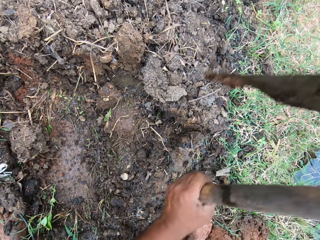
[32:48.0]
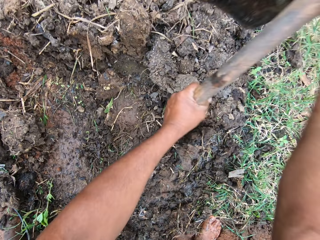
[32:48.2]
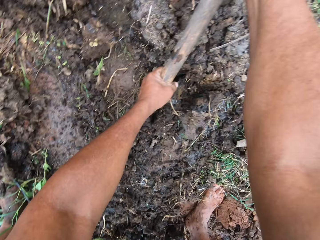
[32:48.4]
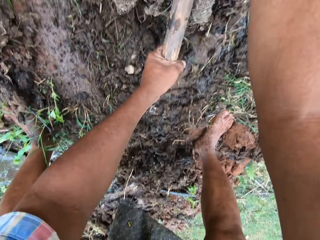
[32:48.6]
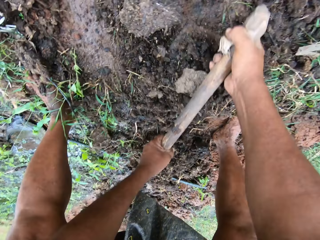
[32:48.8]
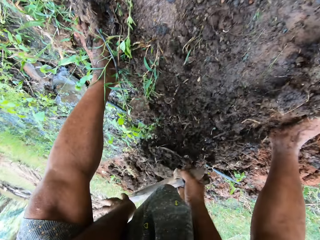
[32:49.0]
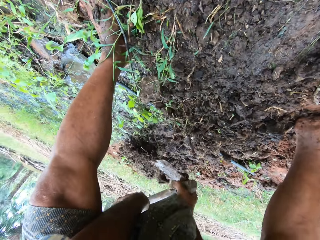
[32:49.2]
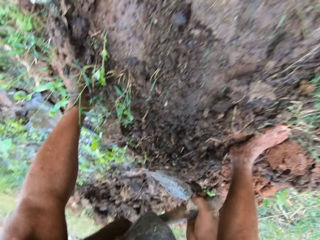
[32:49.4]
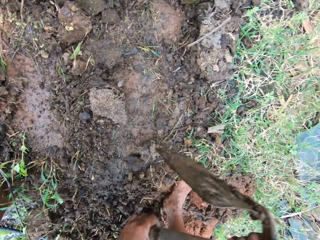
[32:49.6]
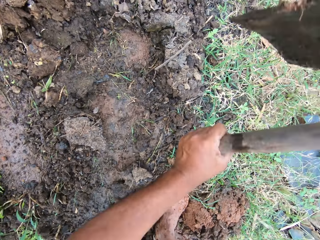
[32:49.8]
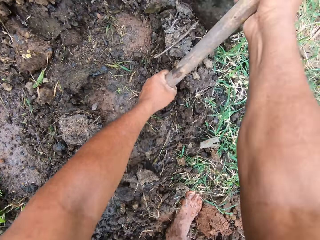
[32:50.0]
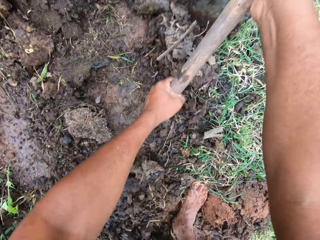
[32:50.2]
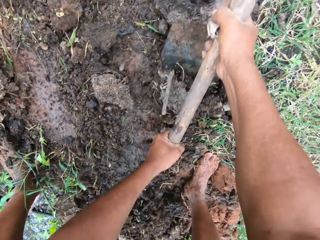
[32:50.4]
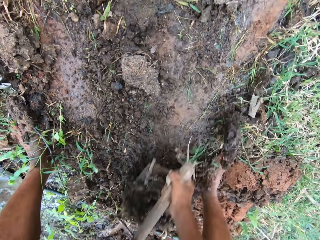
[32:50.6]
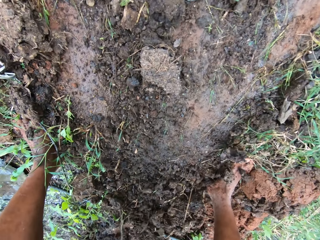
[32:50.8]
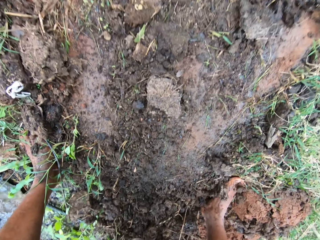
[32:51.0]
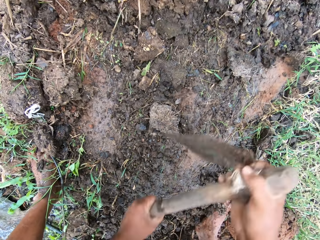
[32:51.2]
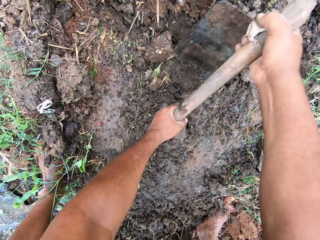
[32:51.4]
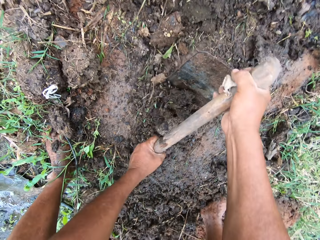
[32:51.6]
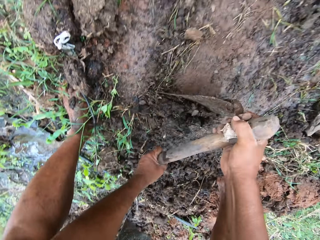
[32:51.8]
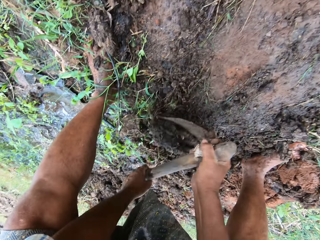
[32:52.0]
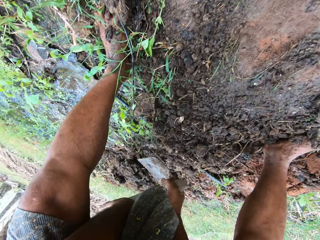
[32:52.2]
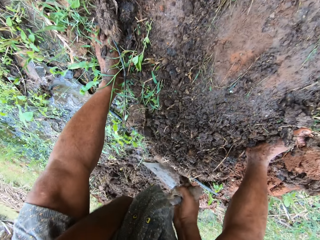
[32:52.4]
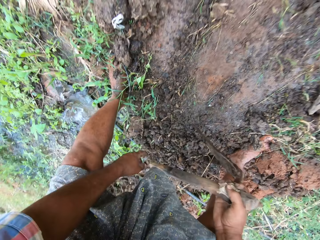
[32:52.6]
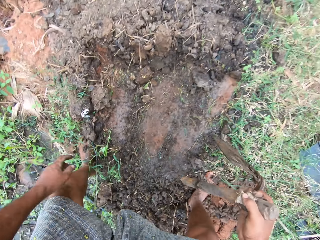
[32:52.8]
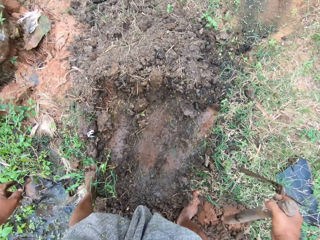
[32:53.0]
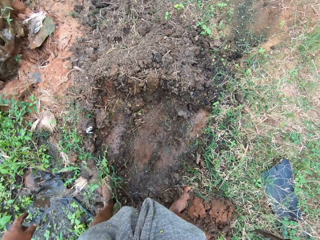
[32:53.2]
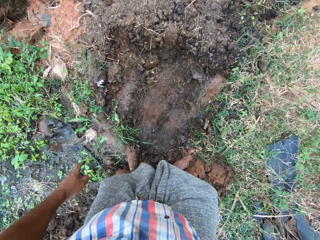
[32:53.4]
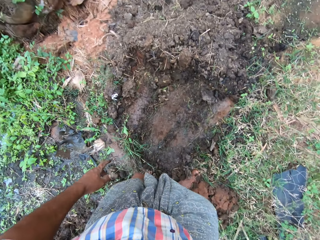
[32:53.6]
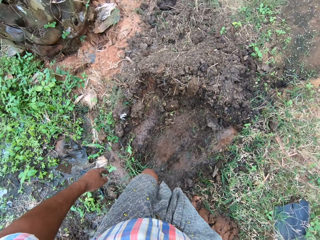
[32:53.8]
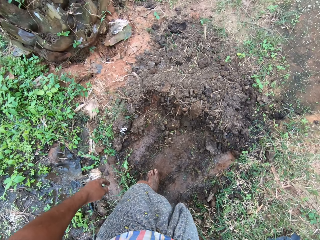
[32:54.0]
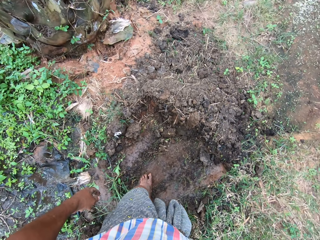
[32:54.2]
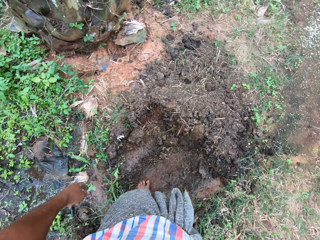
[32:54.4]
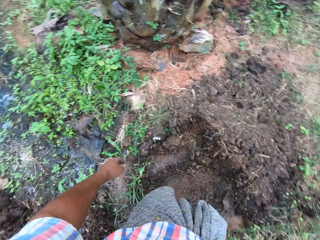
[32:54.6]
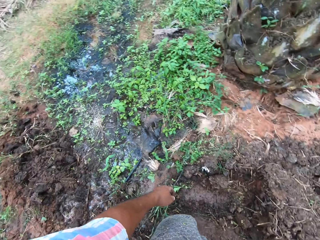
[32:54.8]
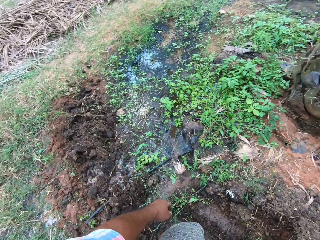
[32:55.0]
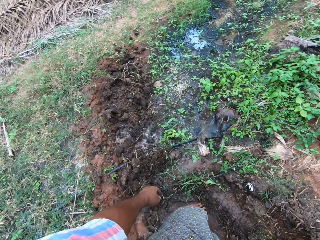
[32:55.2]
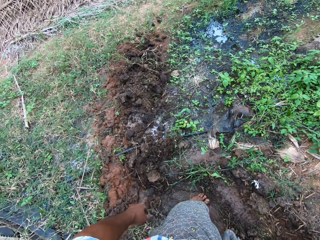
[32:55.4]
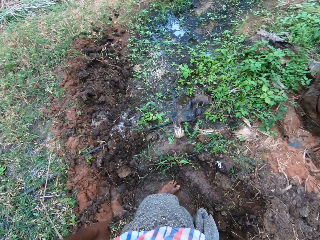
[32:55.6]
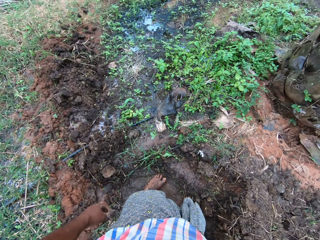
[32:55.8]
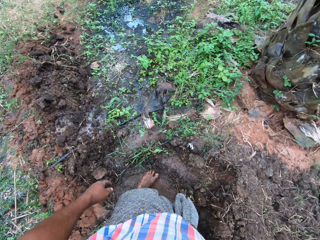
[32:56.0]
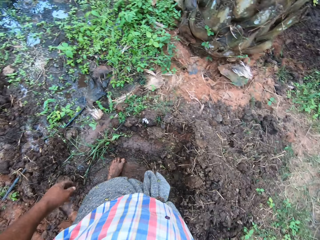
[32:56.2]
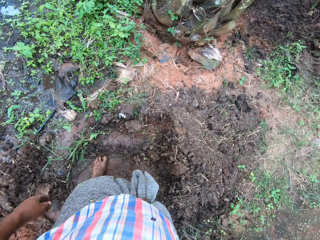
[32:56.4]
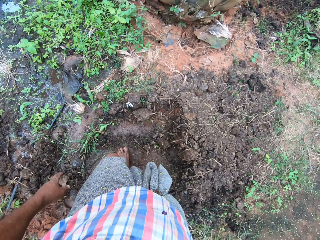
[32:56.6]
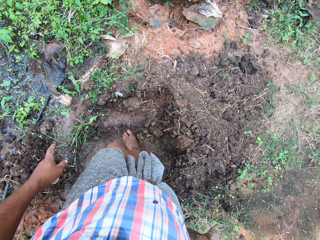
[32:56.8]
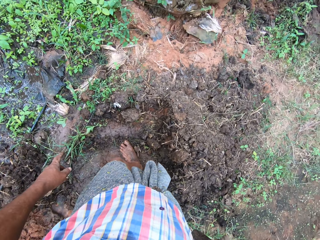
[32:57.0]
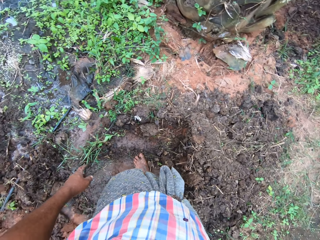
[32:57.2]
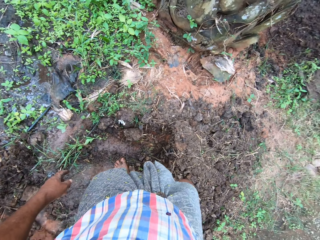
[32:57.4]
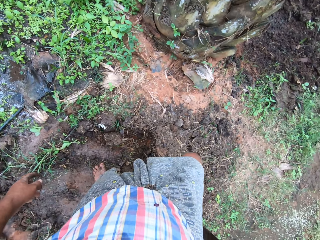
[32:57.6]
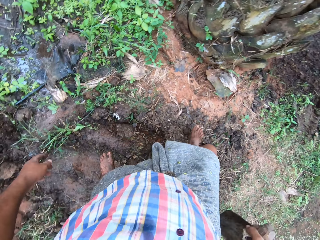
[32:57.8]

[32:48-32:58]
The camera wearer walks around the field.

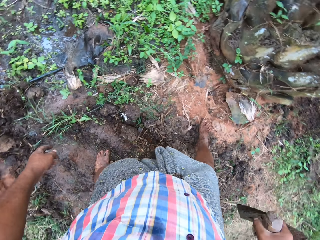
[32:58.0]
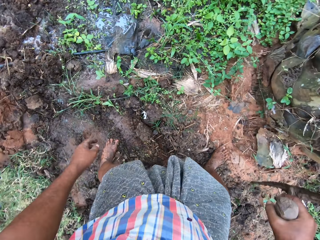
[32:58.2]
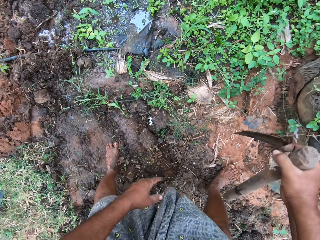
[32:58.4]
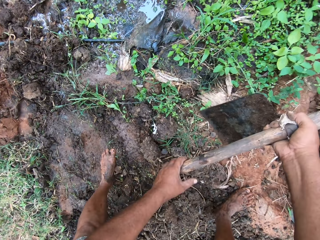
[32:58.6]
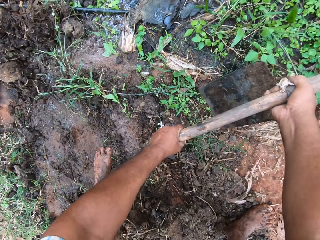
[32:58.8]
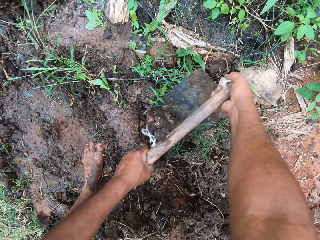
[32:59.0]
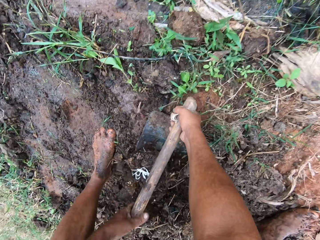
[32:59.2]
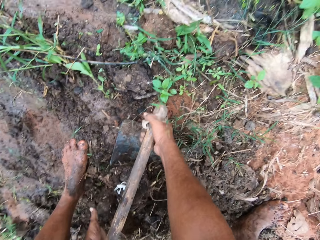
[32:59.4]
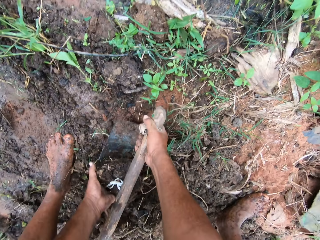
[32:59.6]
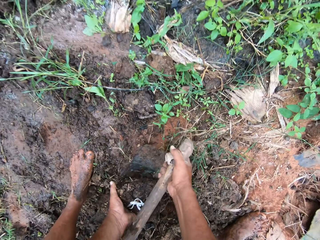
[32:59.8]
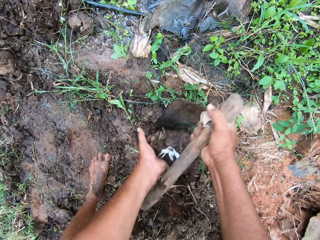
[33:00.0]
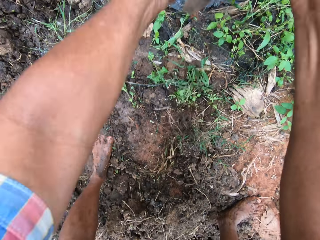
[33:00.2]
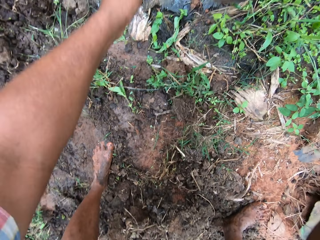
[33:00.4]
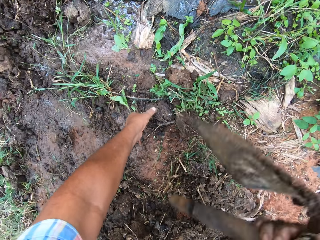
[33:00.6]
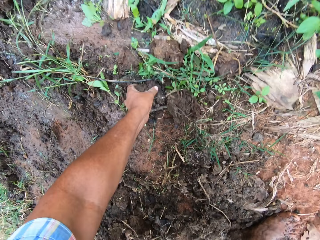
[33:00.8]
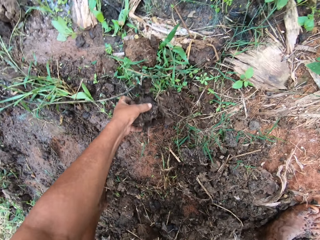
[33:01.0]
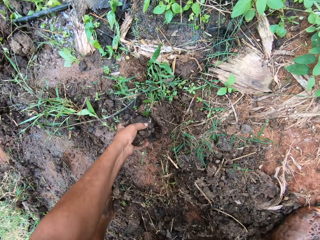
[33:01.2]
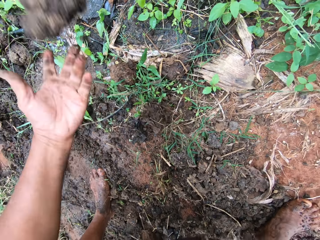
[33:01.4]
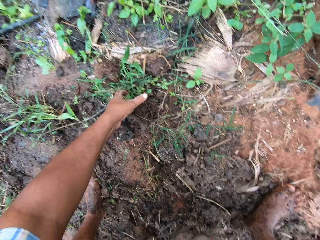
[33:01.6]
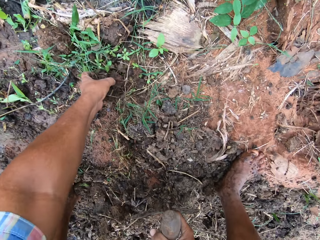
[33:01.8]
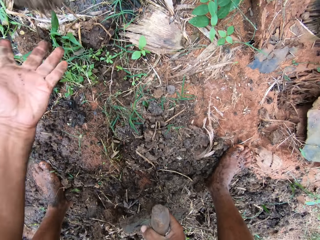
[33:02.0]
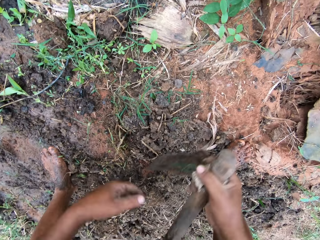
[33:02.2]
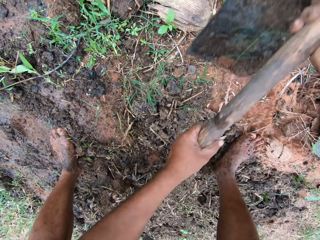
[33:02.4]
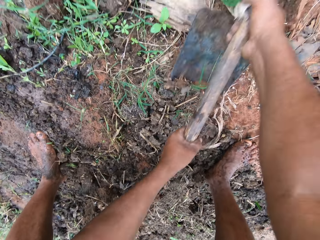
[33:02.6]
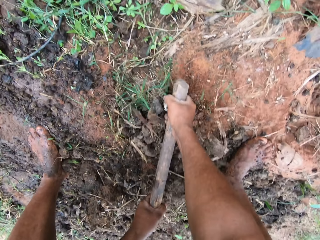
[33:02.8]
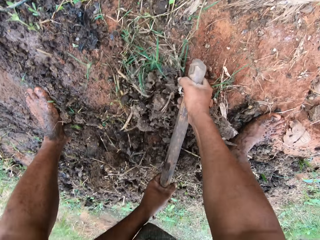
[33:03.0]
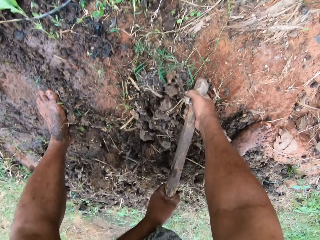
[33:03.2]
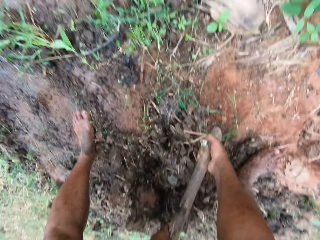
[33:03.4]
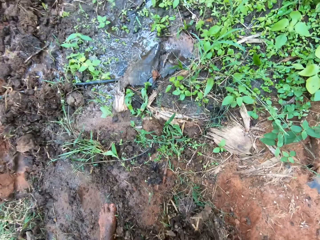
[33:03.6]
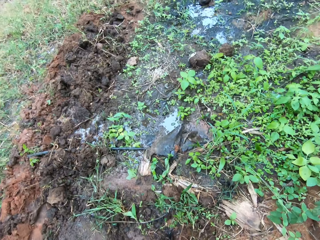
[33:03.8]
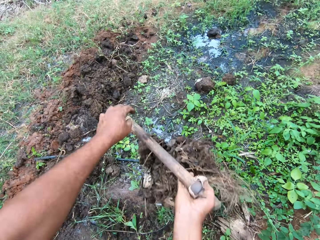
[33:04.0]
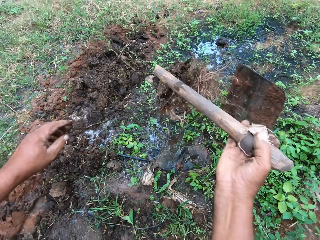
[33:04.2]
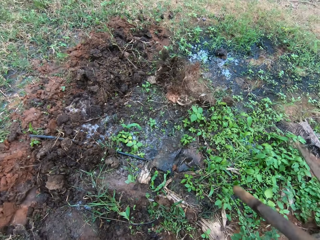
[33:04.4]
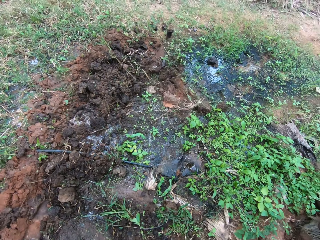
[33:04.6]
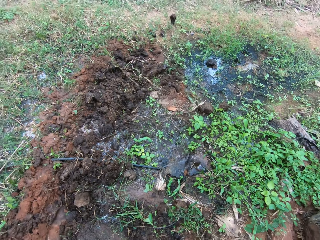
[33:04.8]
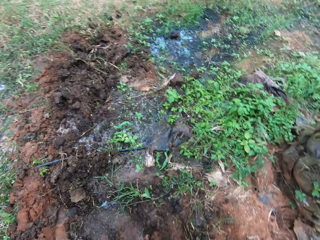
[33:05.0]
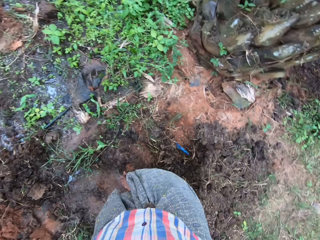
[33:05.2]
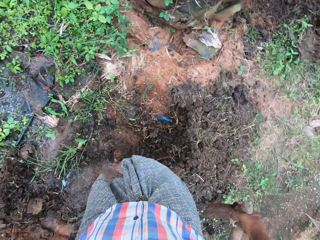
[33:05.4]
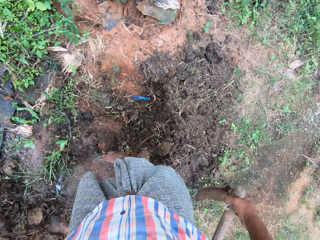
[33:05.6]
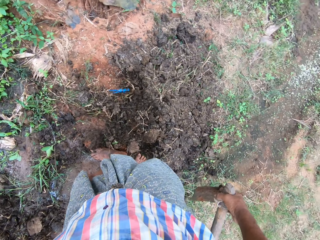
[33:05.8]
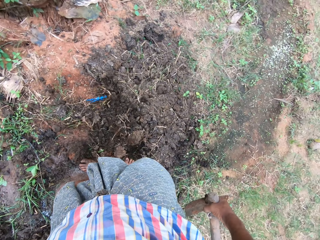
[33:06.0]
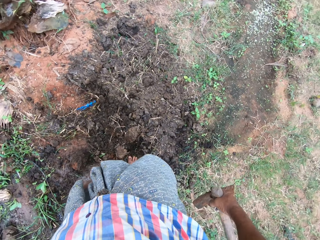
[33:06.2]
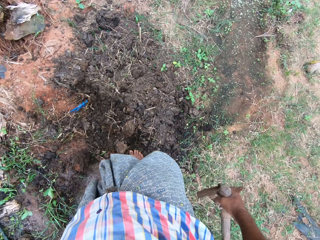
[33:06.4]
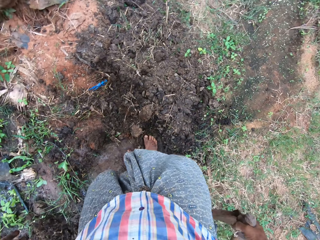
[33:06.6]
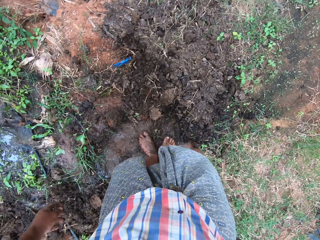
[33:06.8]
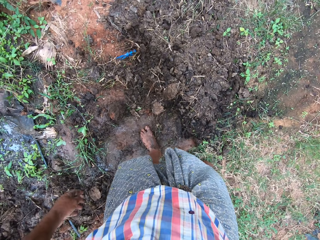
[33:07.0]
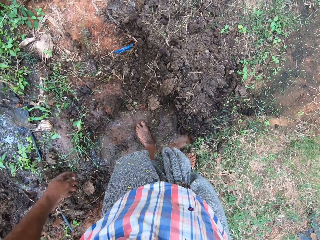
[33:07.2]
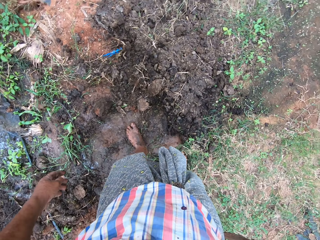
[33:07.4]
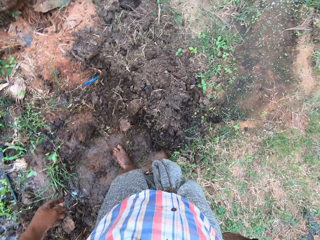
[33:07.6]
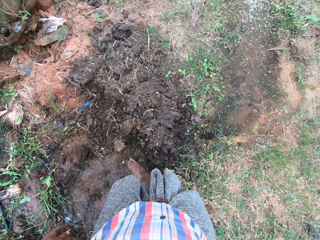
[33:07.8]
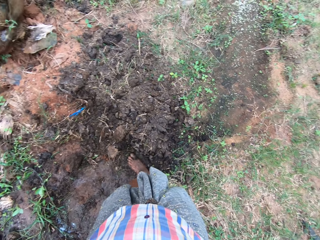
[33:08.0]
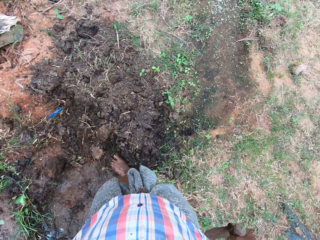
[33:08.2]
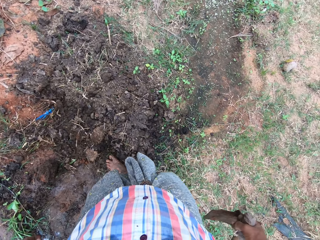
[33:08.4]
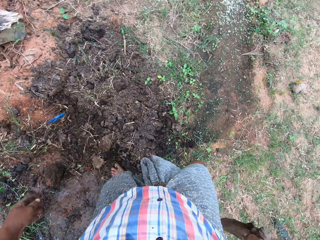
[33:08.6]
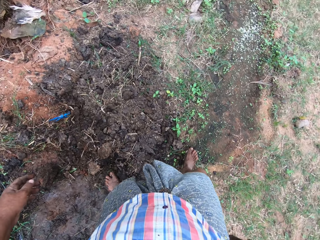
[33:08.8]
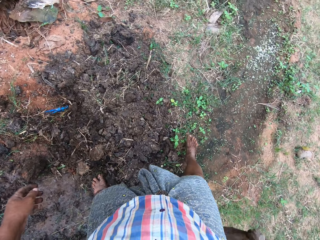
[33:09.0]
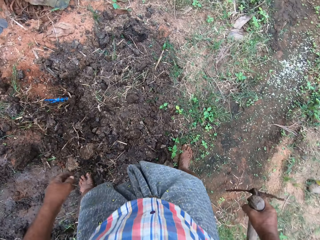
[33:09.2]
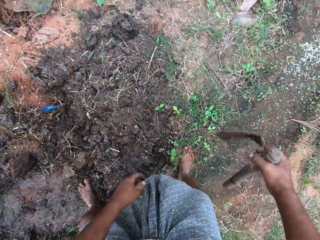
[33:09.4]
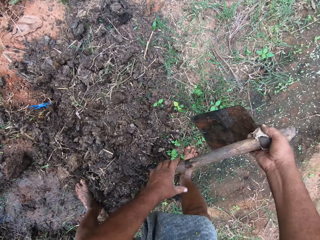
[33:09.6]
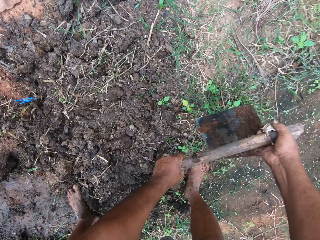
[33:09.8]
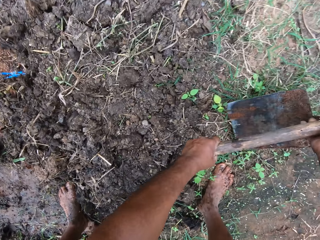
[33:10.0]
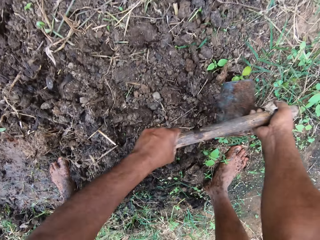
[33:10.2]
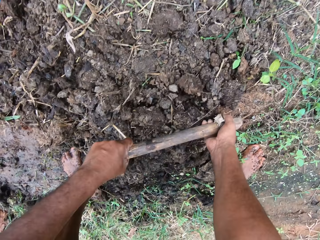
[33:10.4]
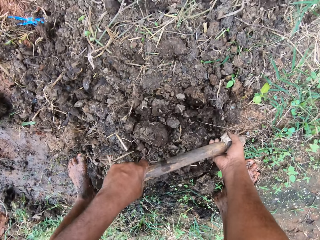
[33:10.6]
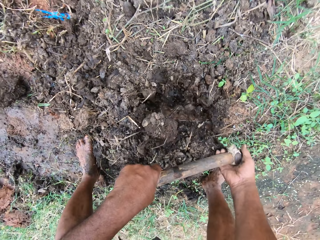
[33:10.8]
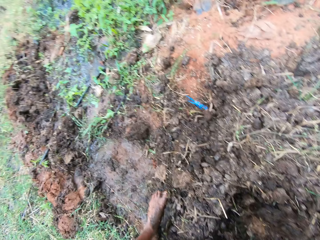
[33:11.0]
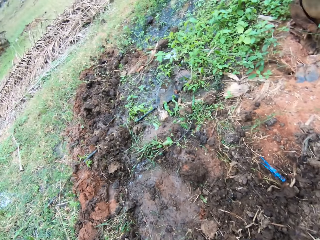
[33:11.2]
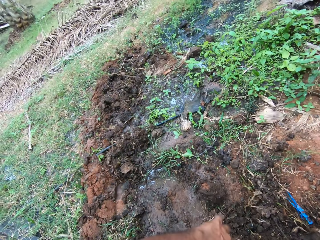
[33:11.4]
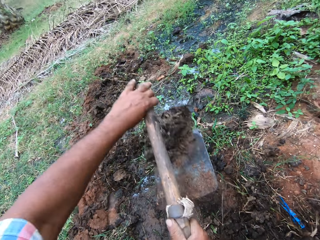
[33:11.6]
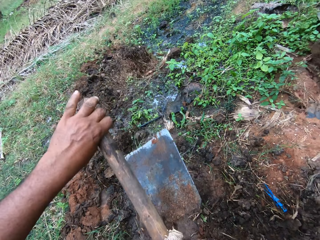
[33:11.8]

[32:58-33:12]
The camera wearer takes soil with a hoe from the ground. He digs the ground with the garden hoe. He supports the hoe with his hand. He pours soil on the ground. He moves some stones on the ground. He removes soil with his hands. He fills another portion of water on the ground with soil. He digs the ground with the garden hoe. He pauses filling the portion of water on the ground with soil. He walks around the field. He resumes filling the portion of water on the ground with soil. He digs the ground with the garden hoe.
